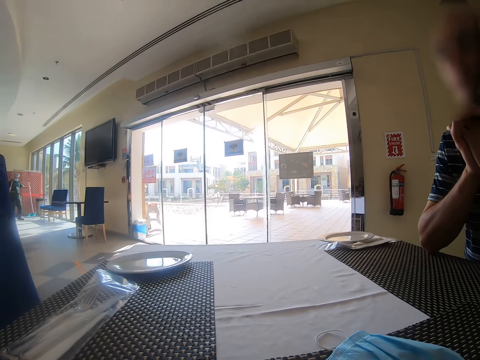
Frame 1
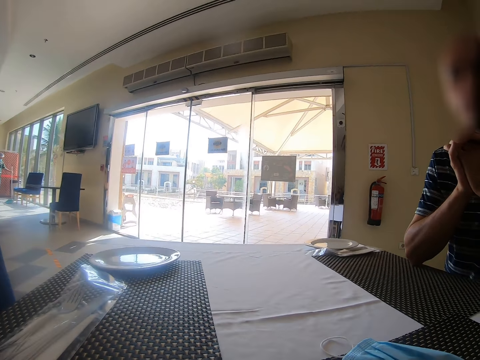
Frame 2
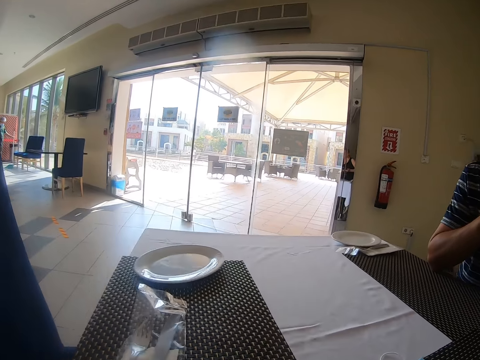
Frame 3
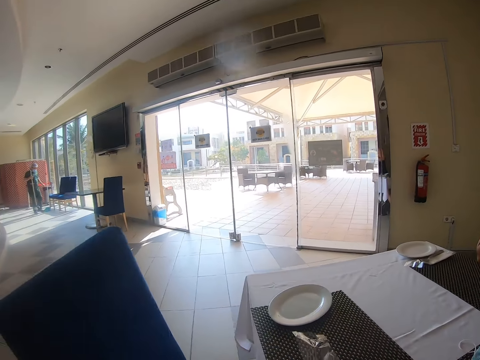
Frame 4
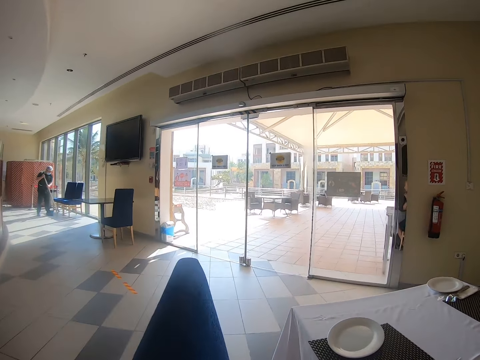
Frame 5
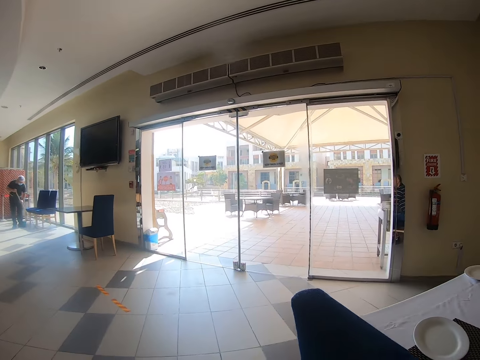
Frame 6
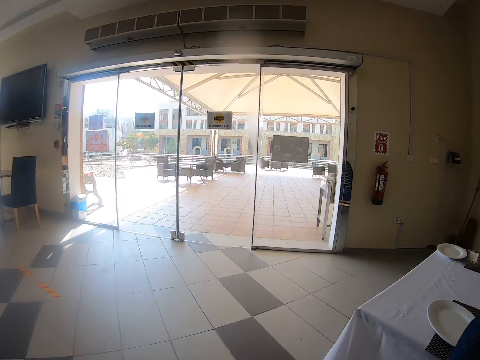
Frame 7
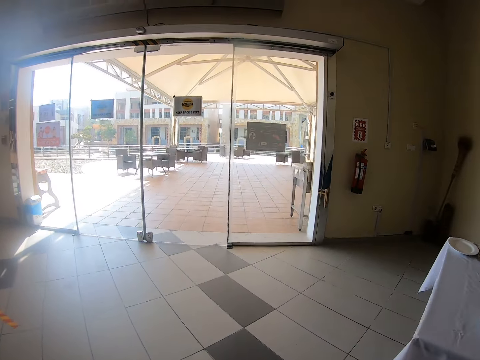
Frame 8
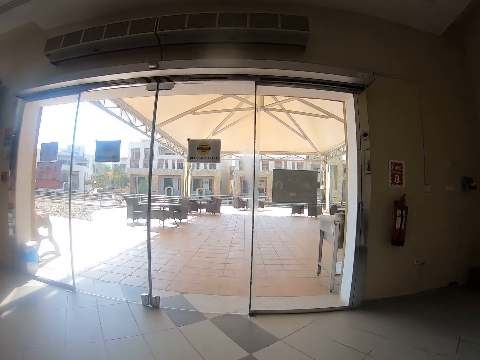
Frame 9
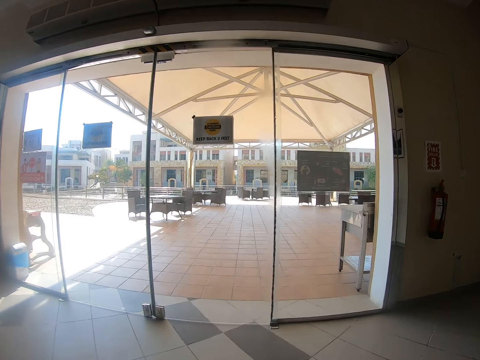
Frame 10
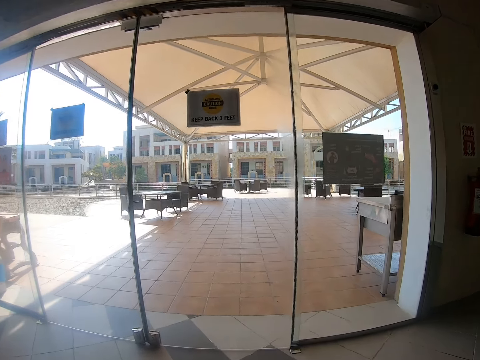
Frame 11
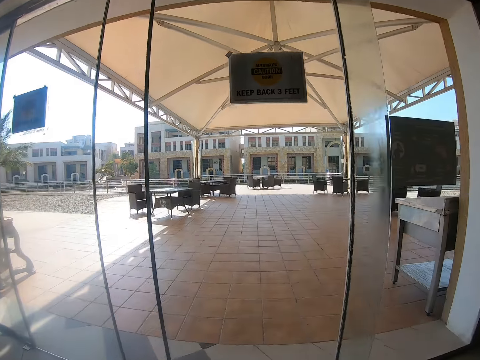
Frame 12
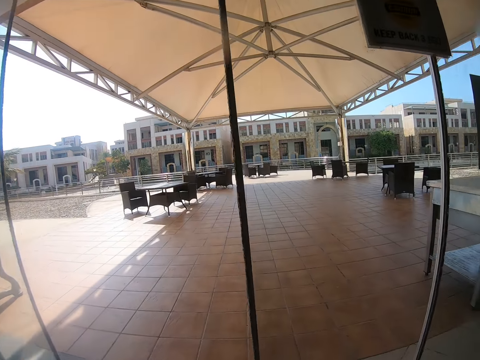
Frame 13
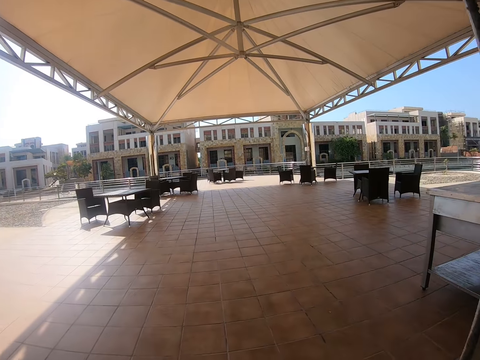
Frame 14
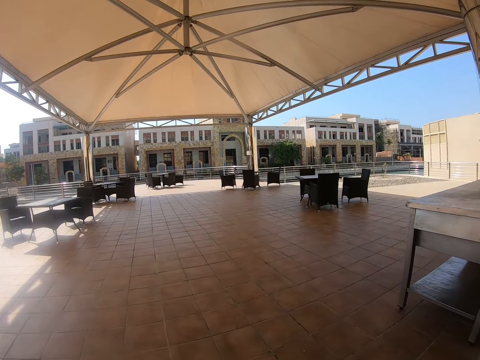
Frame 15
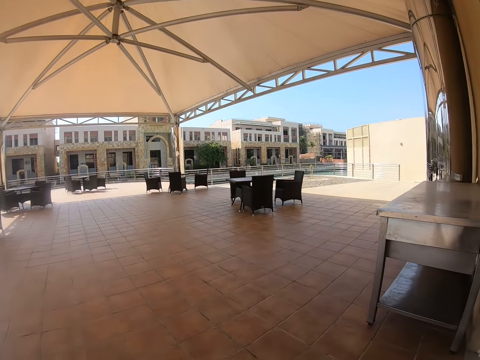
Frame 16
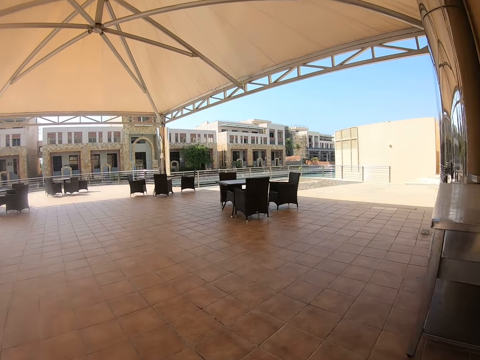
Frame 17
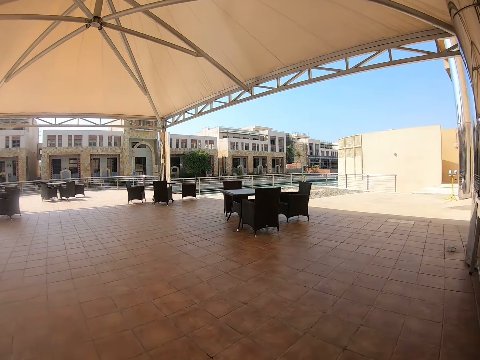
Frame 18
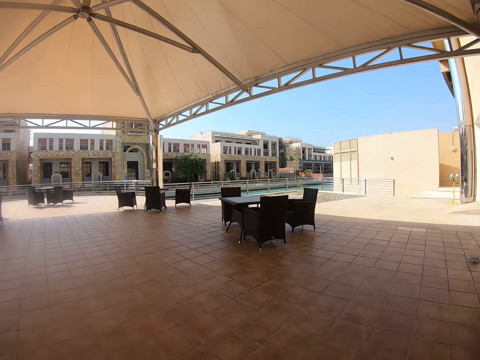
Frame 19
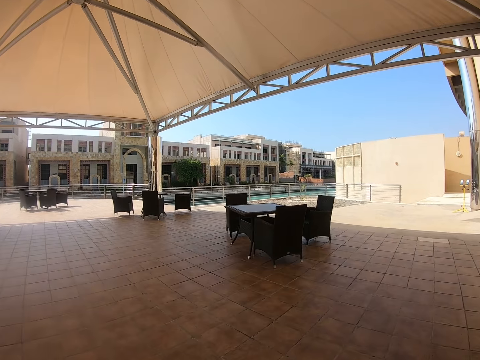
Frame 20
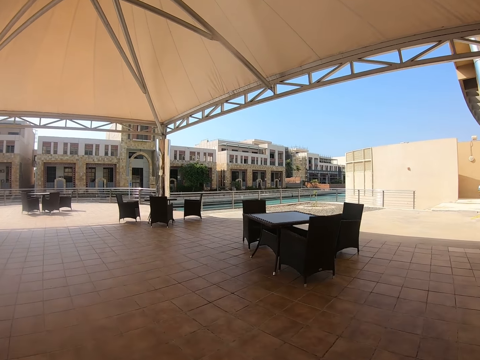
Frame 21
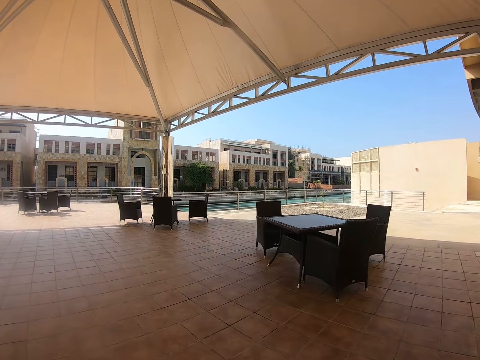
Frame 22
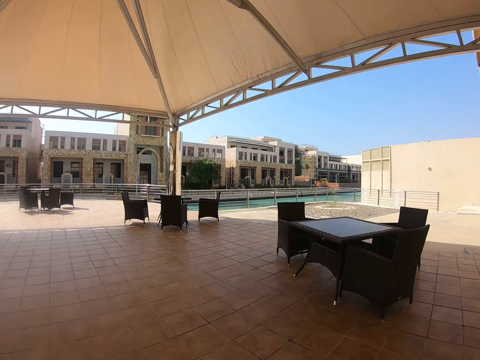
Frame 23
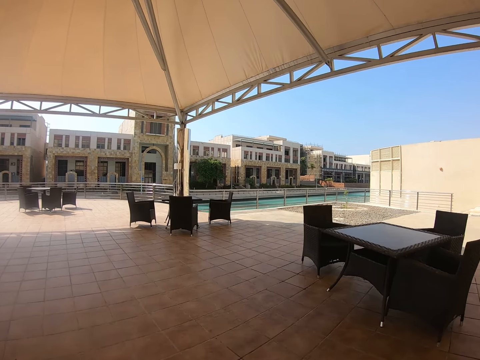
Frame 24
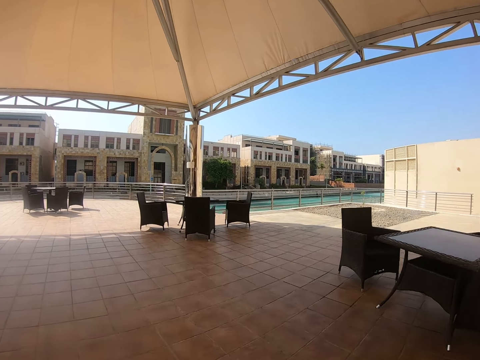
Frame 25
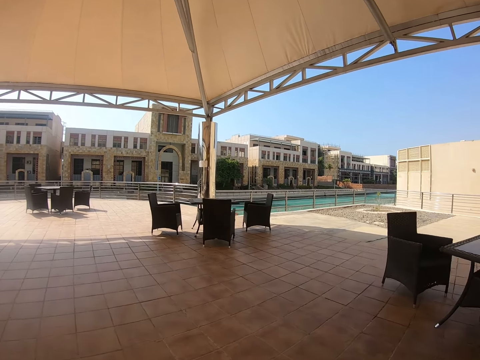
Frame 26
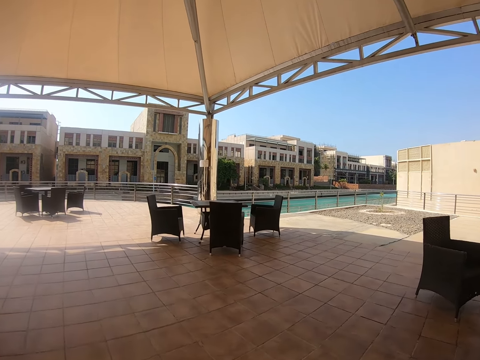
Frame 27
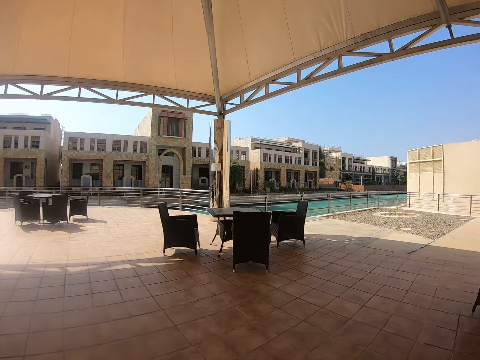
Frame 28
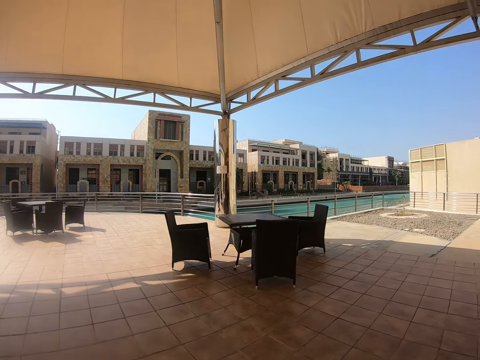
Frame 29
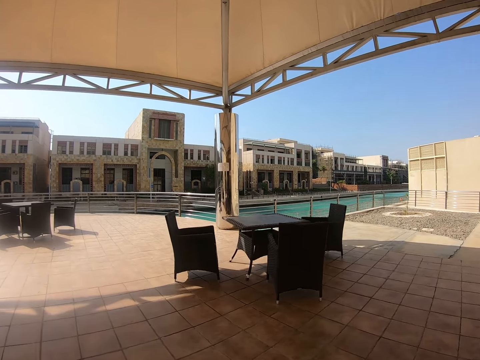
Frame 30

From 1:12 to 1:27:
The camera wearer walks around. They walk to the other room.

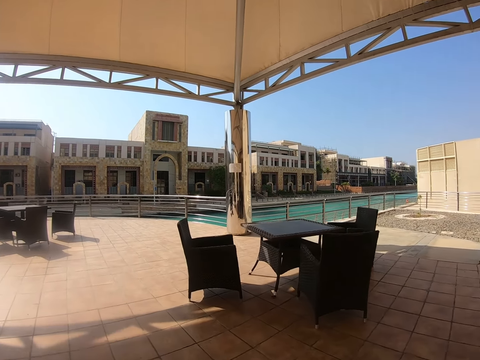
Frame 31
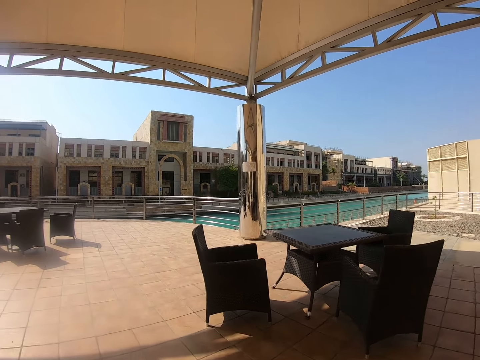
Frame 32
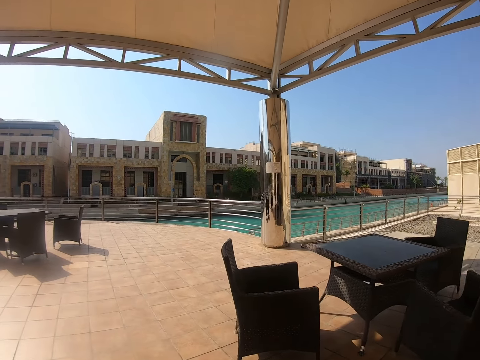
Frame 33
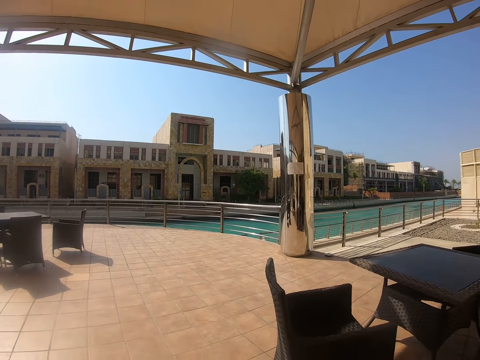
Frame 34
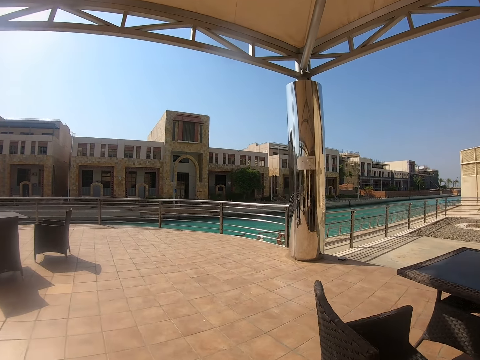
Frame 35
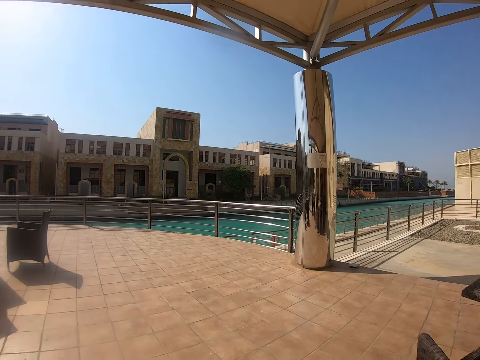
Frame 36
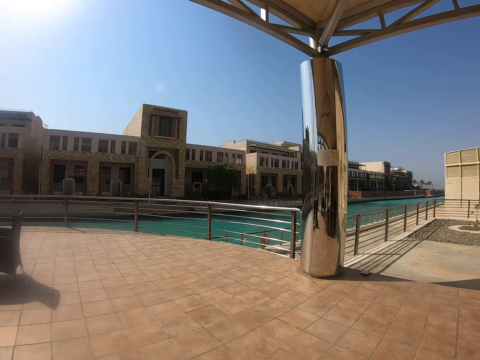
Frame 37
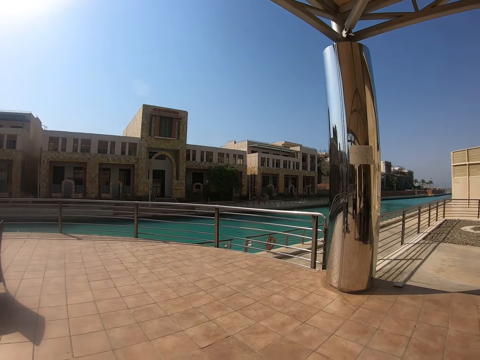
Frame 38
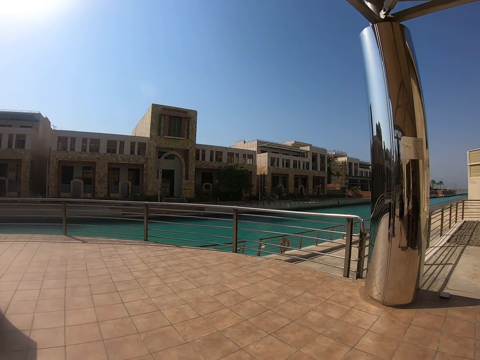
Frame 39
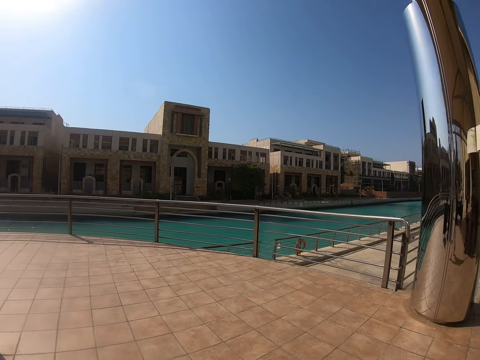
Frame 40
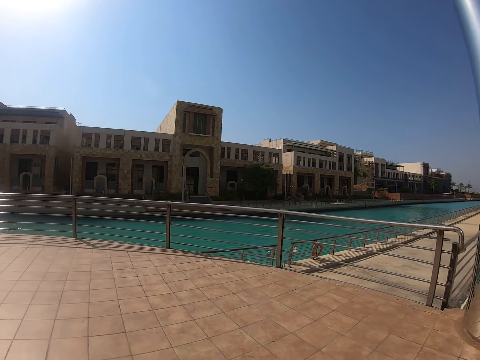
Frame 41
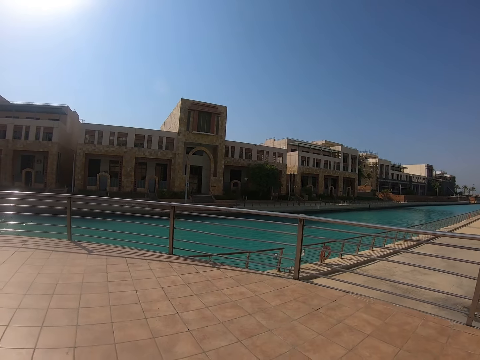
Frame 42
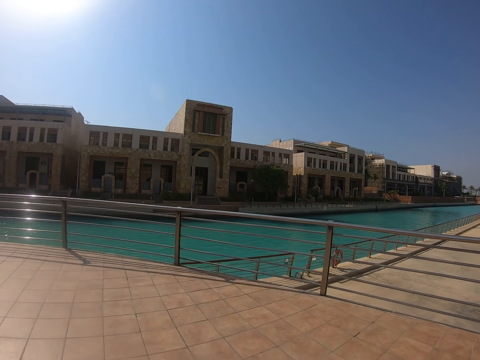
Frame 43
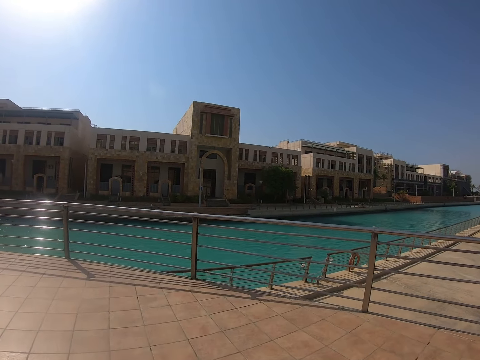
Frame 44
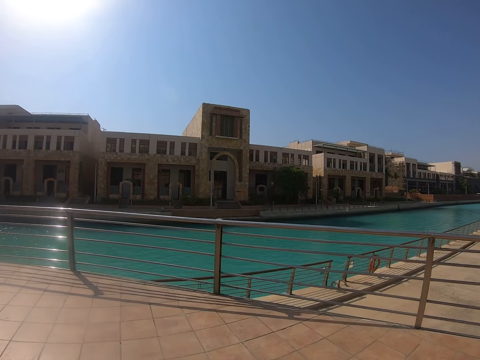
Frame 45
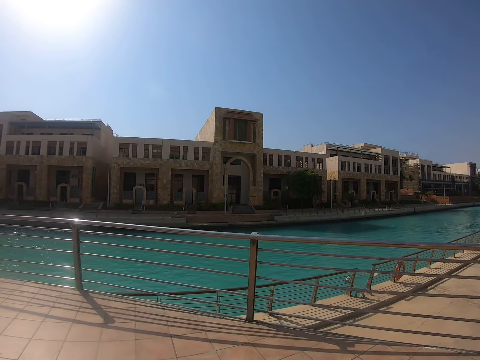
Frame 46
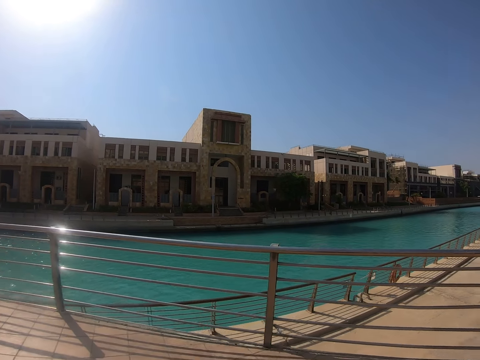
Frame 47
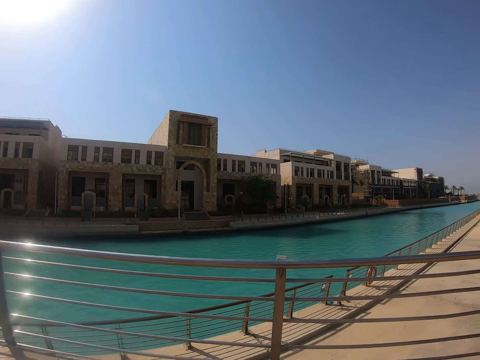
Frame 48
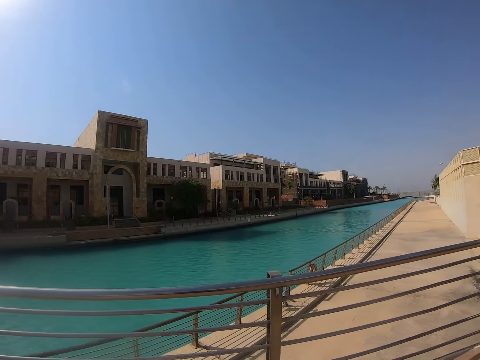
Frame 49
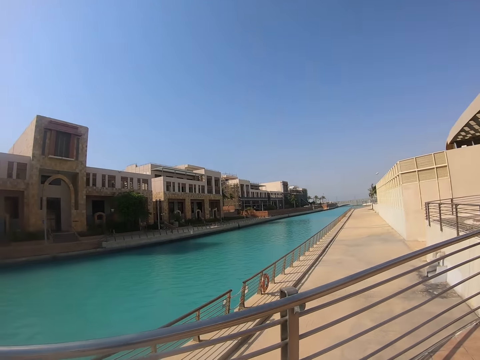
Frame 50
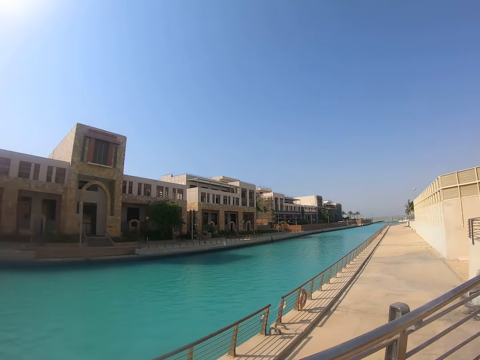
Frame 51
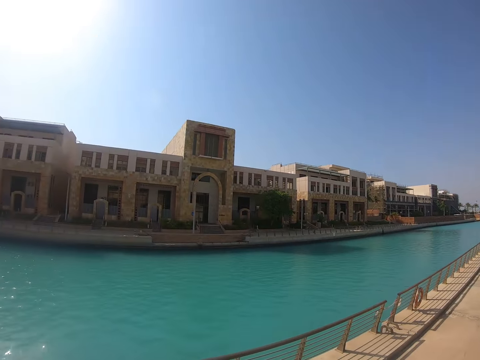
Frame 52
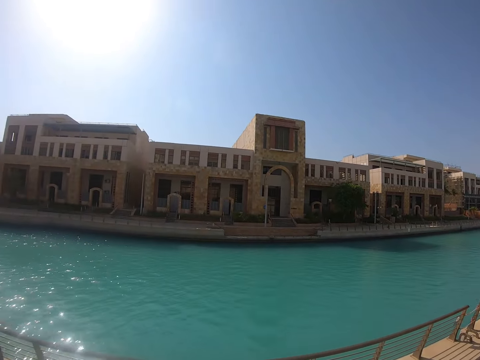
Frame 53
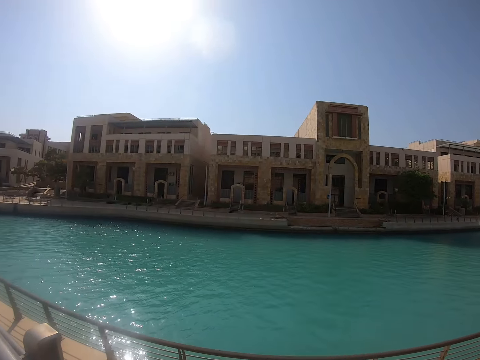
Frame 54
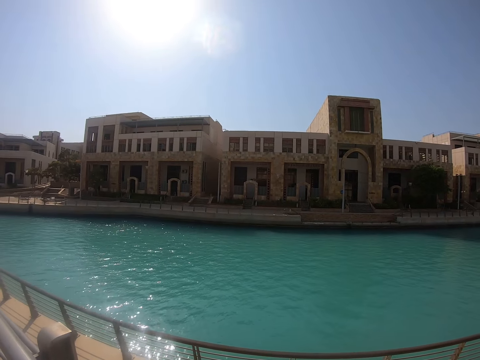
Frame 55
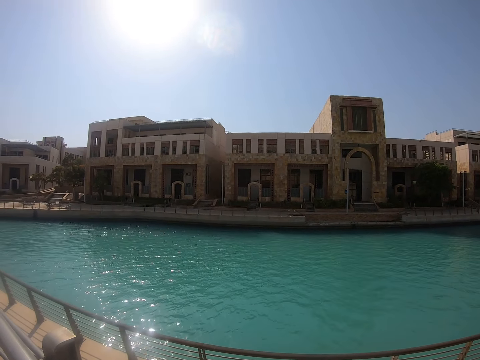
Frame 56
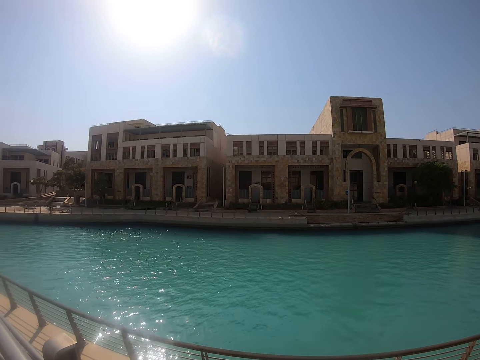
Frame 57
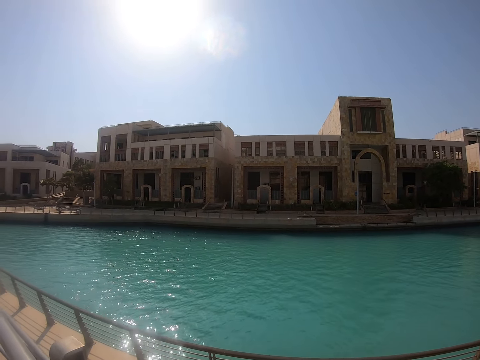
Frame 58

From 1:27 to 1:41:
The camera wearer walks close to a swimming pool. They look at the water.
